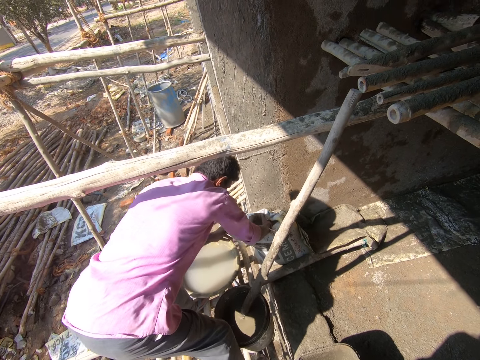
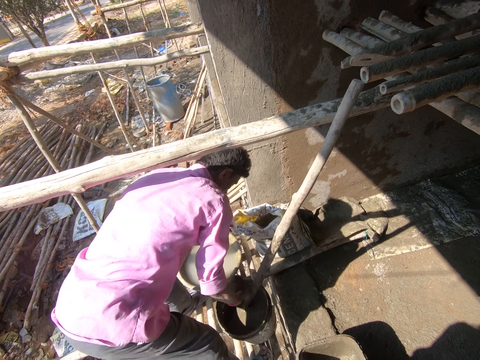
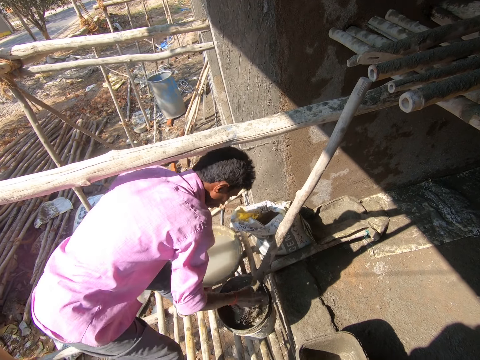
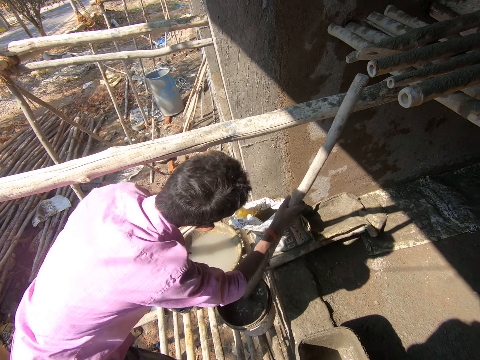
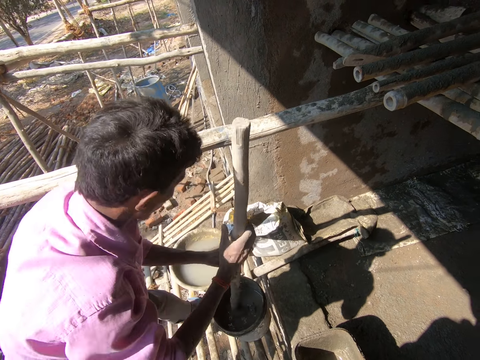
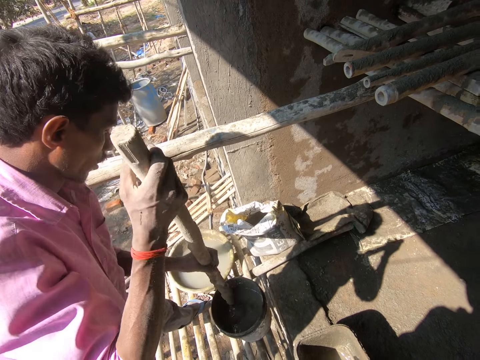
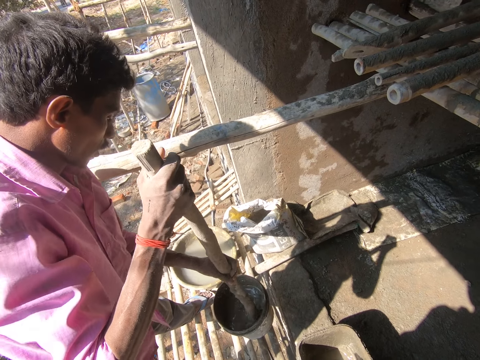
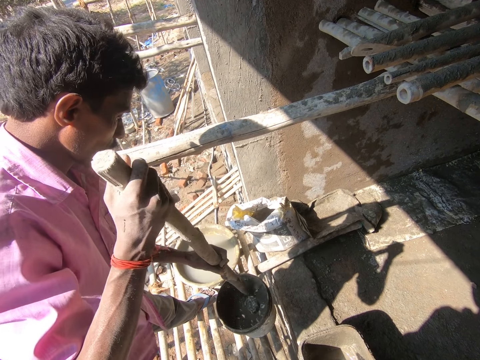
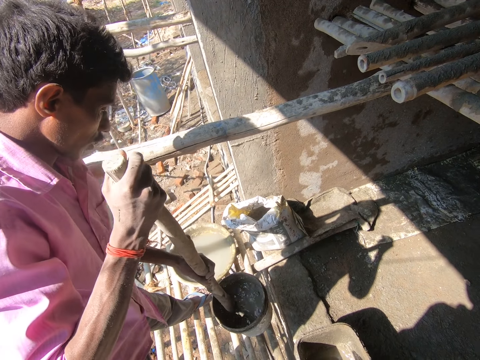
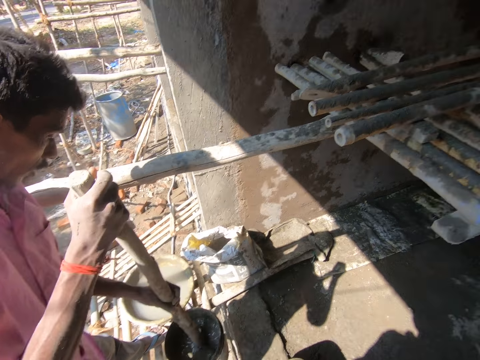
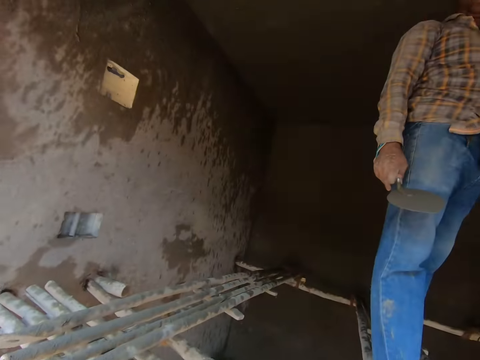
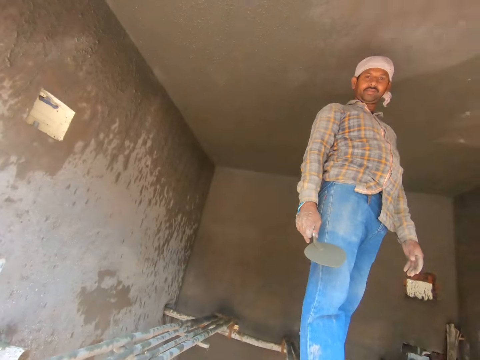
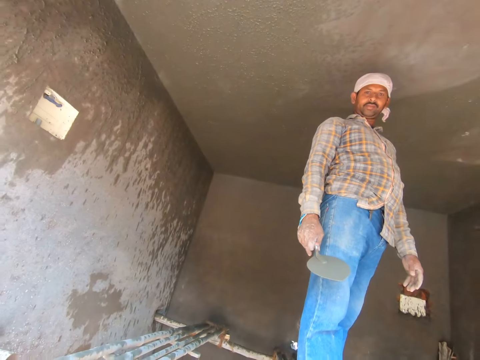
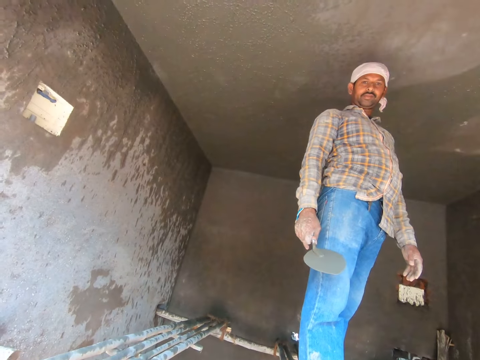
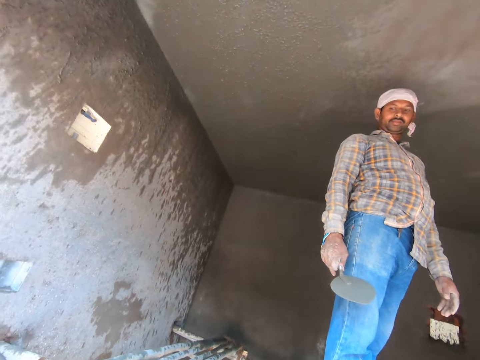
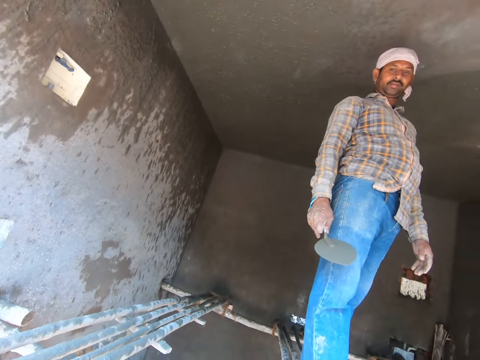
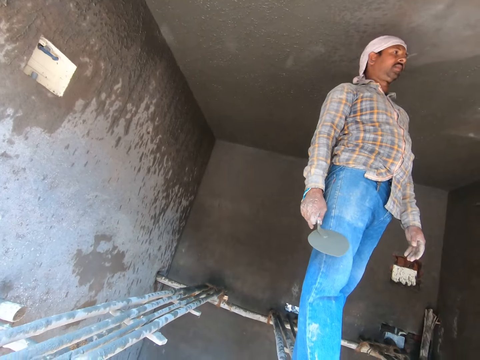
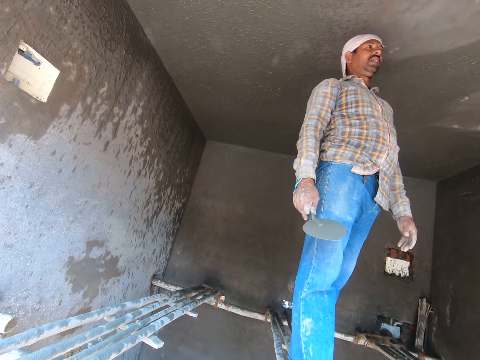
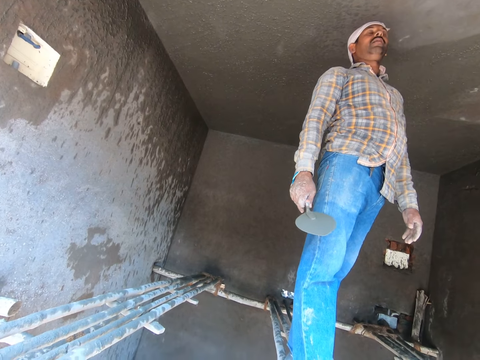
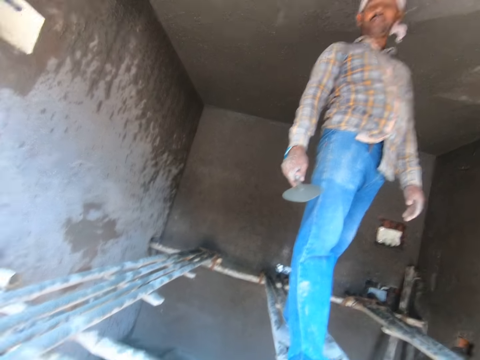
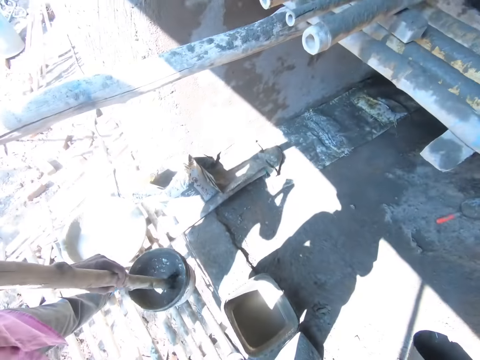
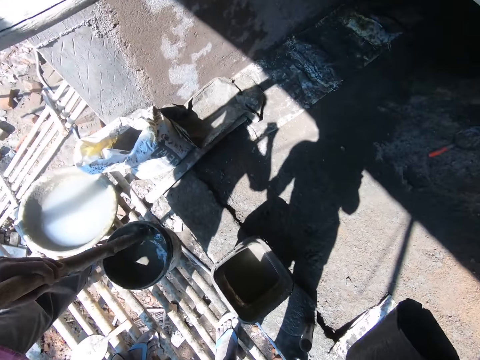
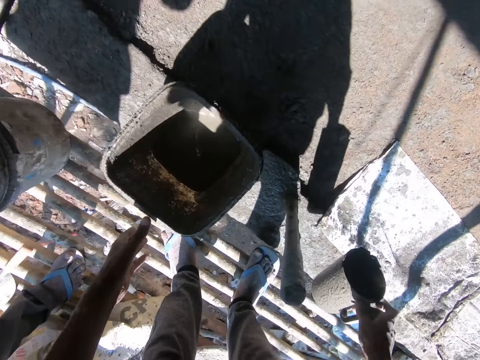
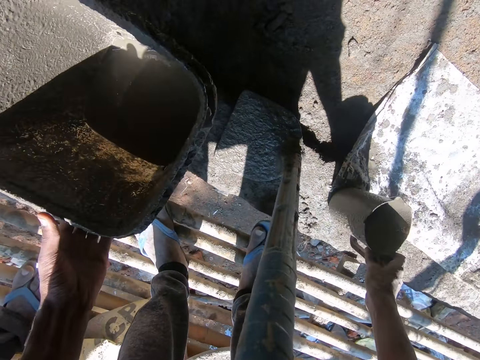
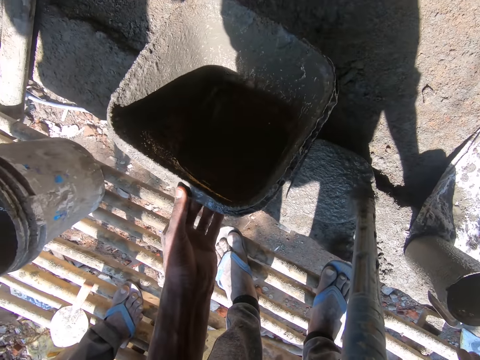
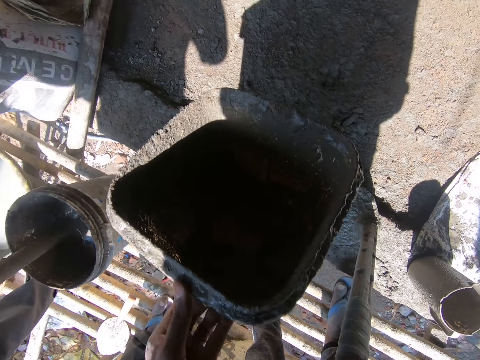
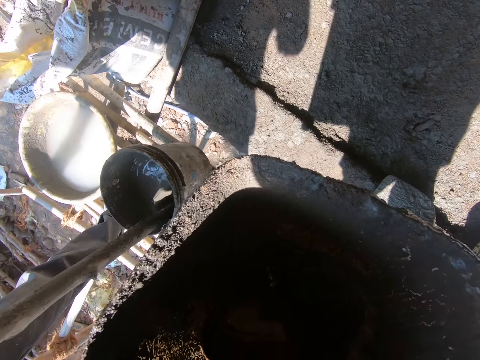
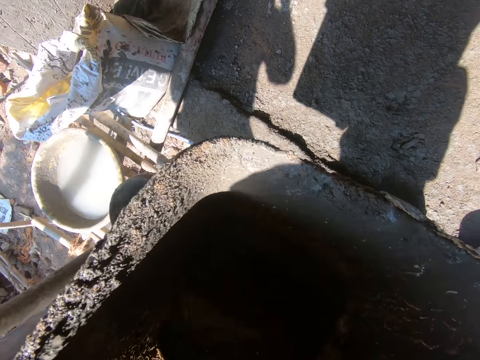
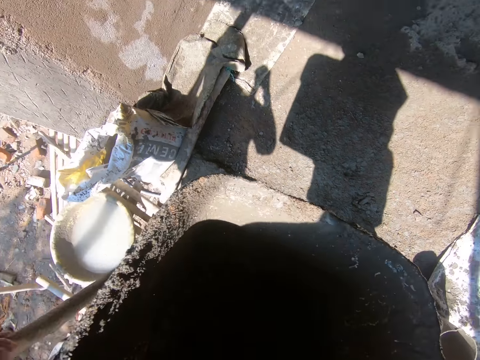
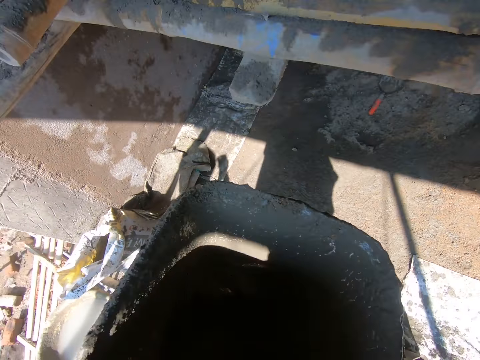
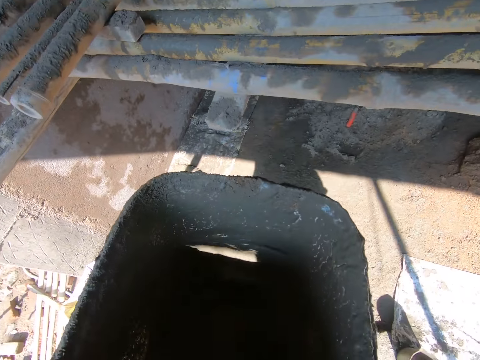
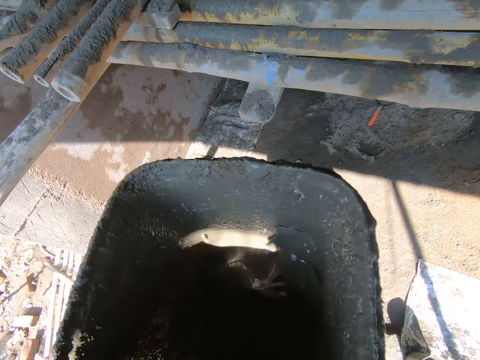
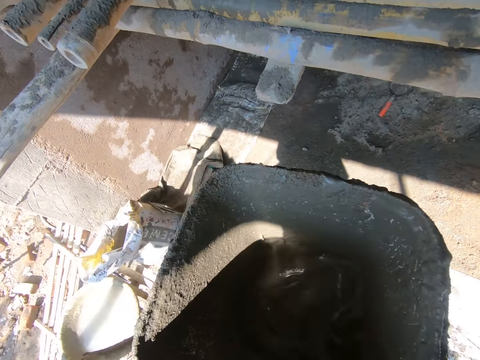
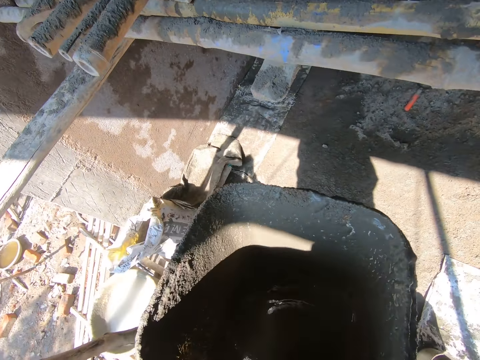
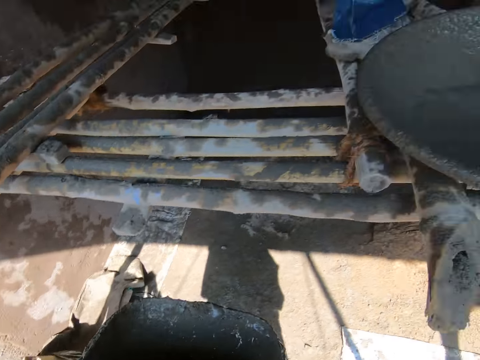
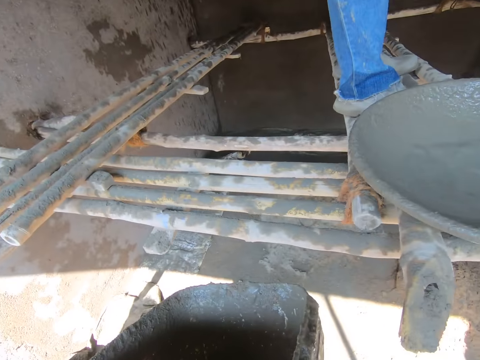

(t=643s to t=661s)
A man pours the cement in the bucket, picks up the pole, and mixes the cement. The camera wearer talks with another man. They look around. A third man converses with the first man. The camera wearer places the jug on the ground. They pick up the bucket from the ground. They shake the bucket.

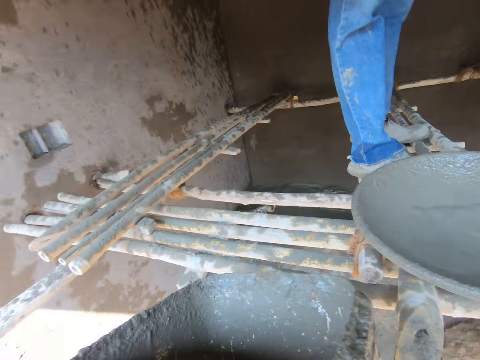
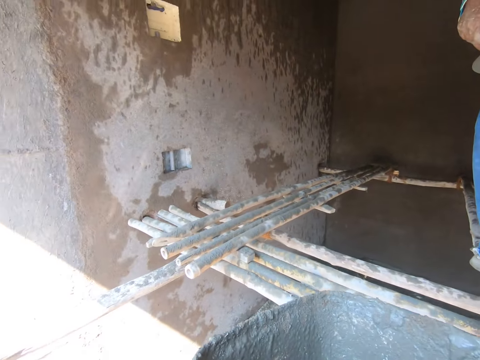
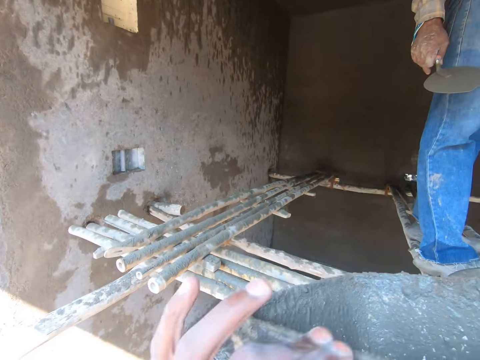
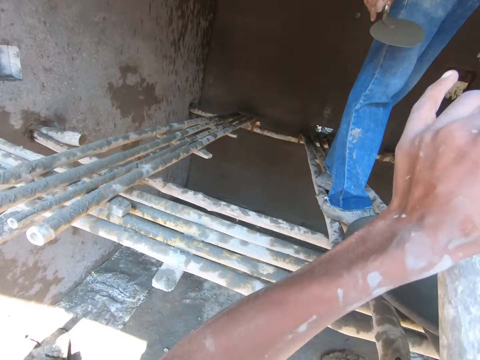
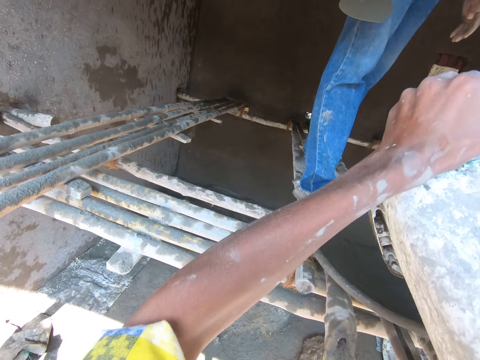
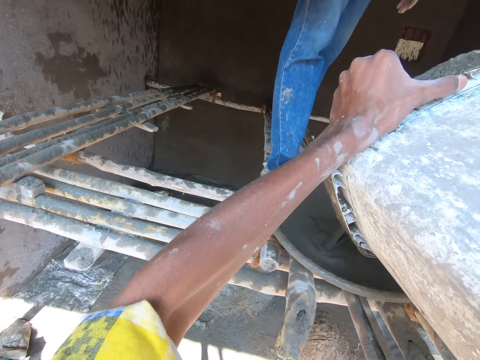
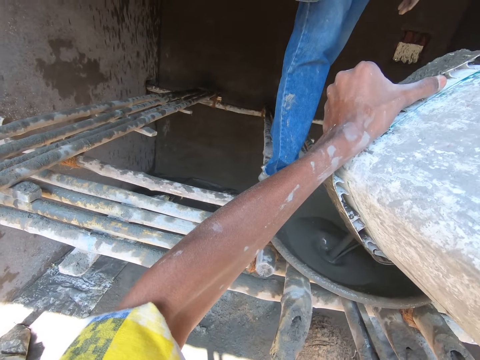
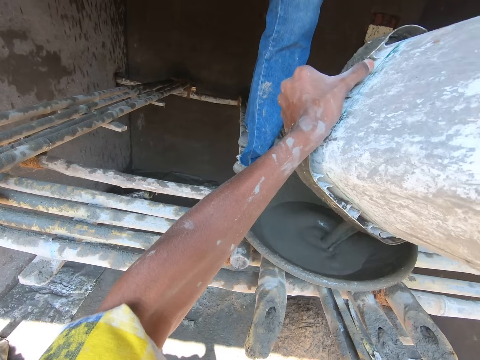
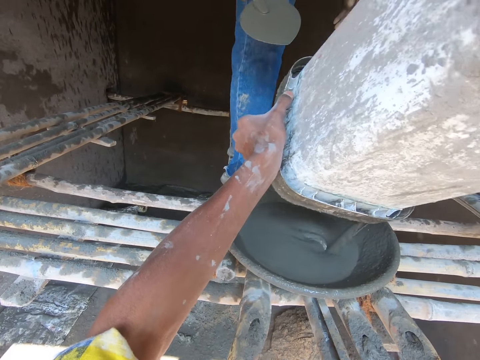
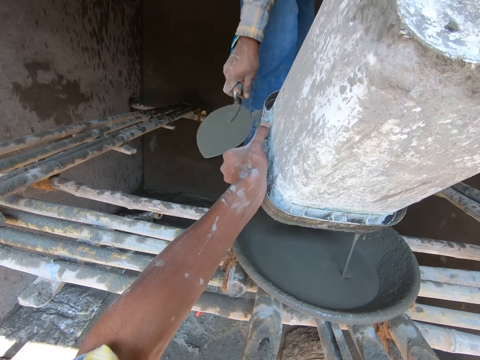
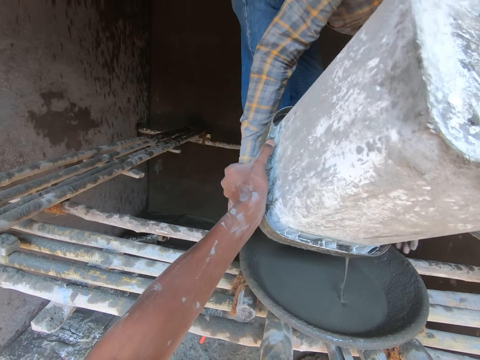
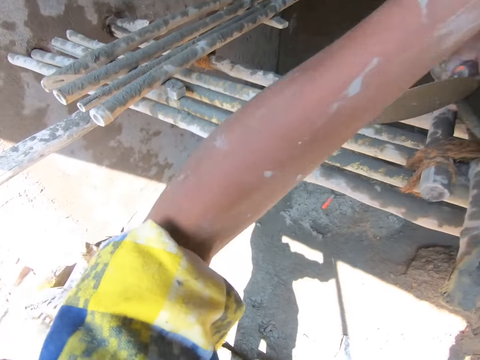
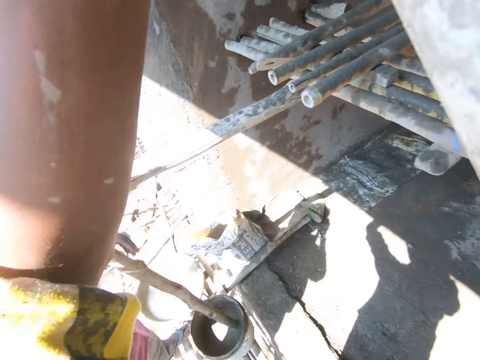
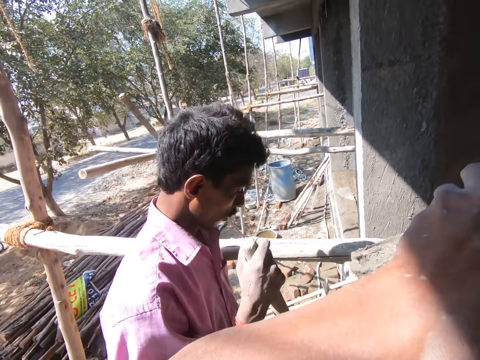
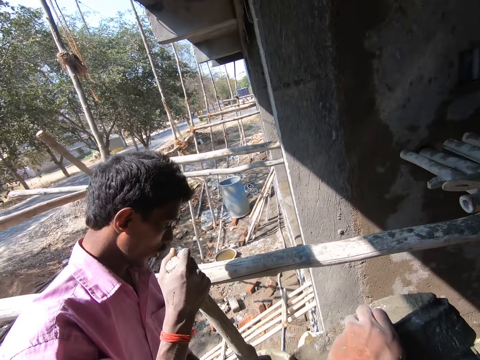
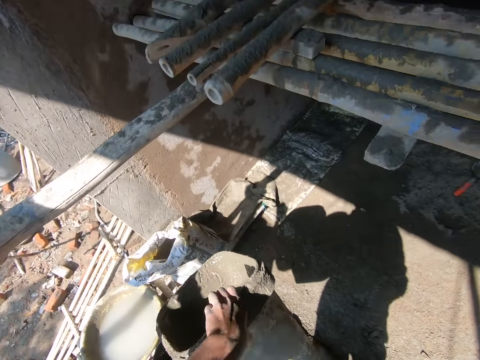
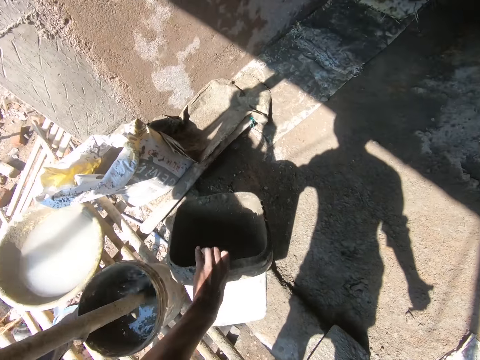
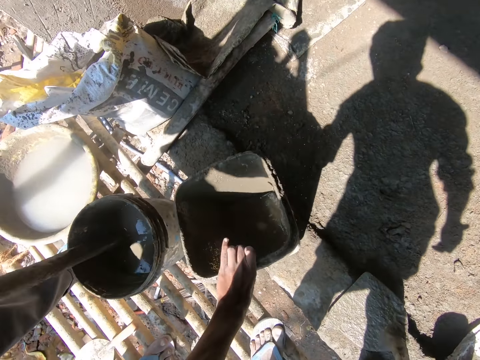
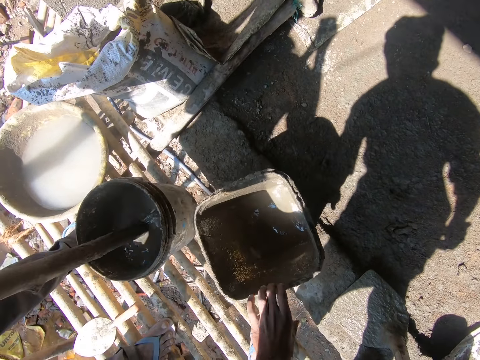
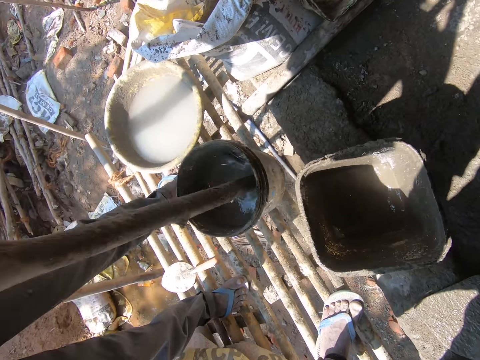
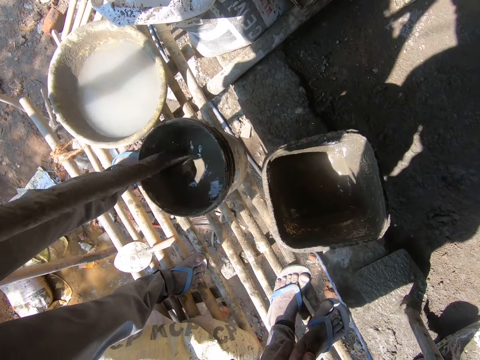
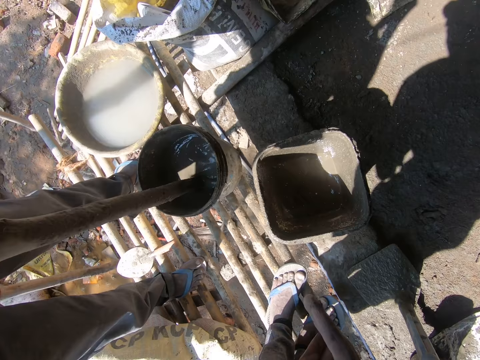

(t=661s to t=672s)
The camera wearer pours the concrete in the head pan or basin. A man picks up the basin. The camera wearer places the bucket on the ground.
